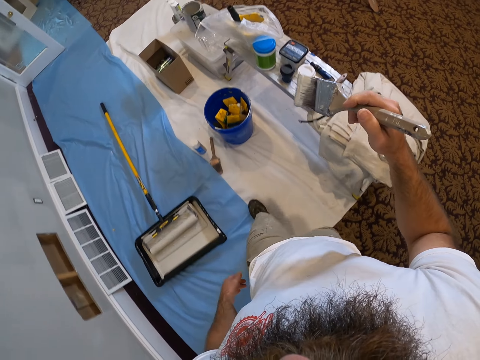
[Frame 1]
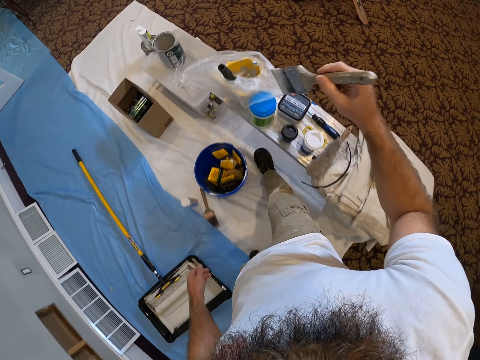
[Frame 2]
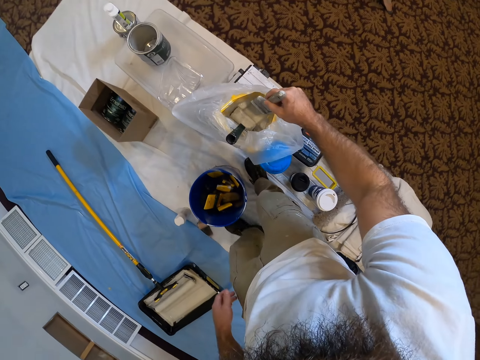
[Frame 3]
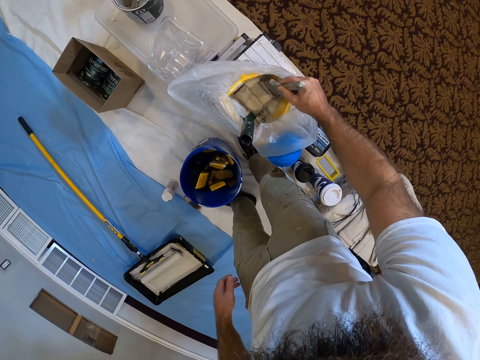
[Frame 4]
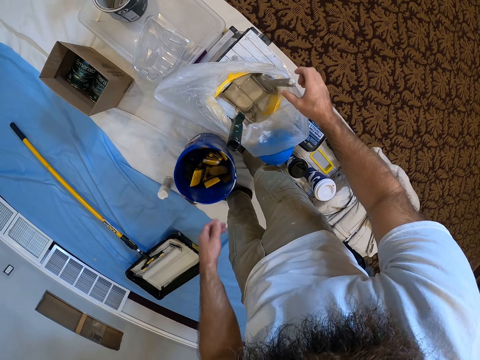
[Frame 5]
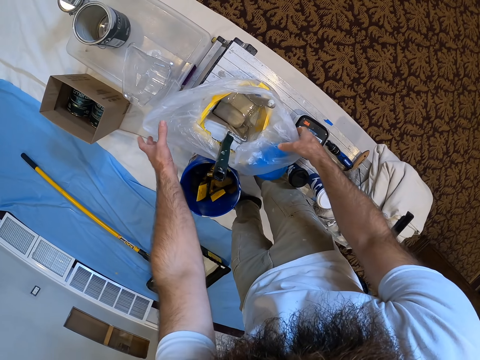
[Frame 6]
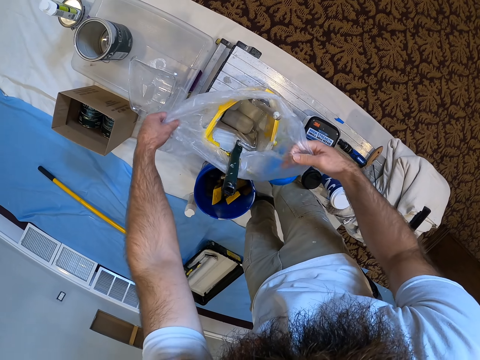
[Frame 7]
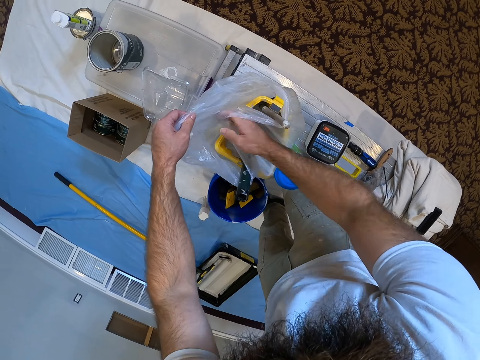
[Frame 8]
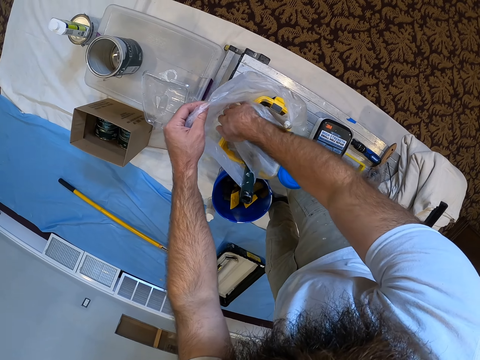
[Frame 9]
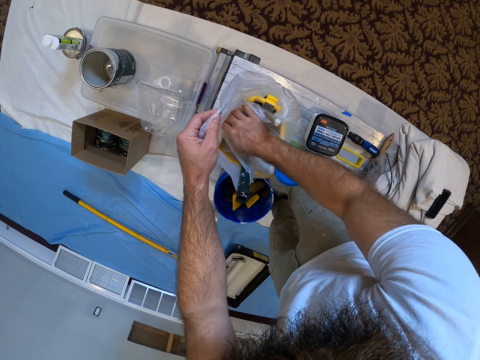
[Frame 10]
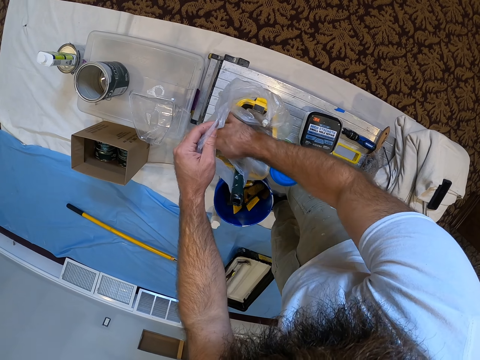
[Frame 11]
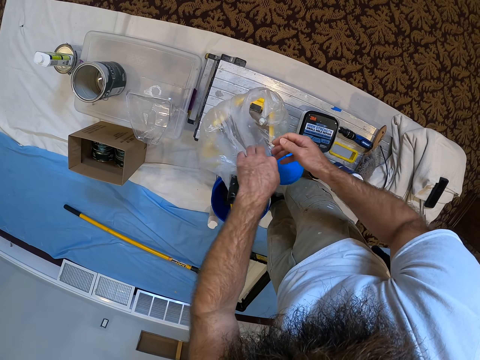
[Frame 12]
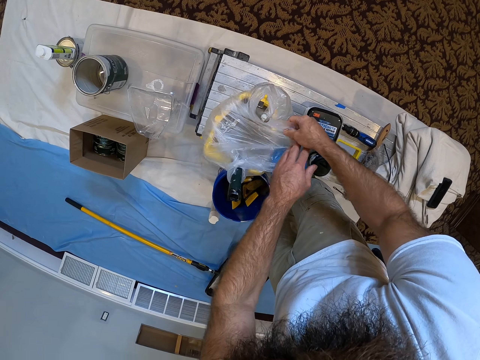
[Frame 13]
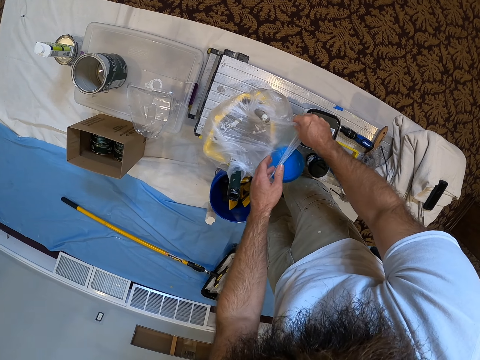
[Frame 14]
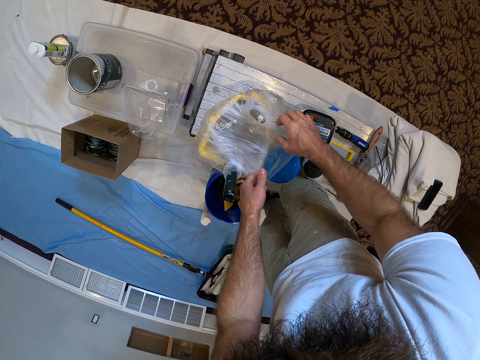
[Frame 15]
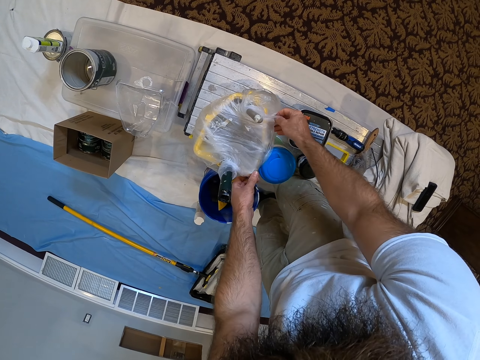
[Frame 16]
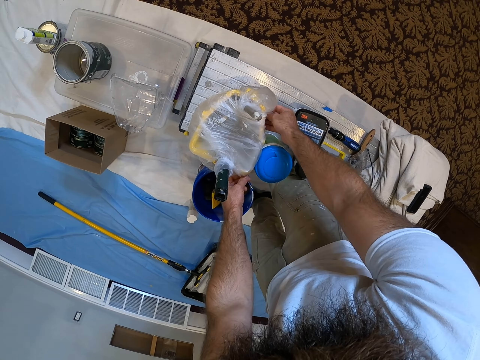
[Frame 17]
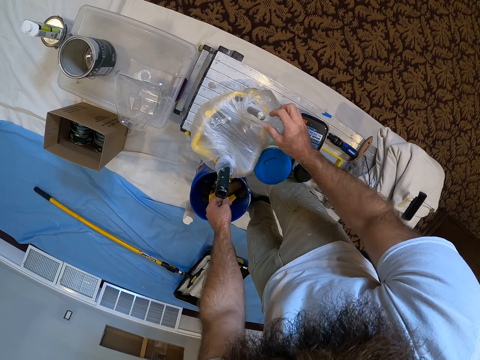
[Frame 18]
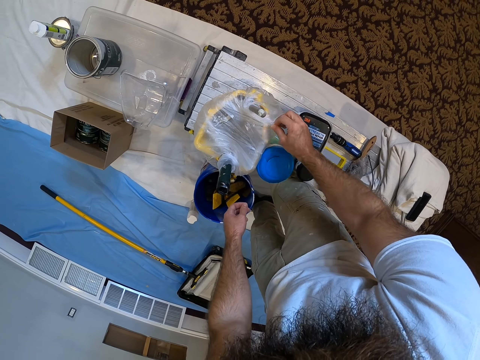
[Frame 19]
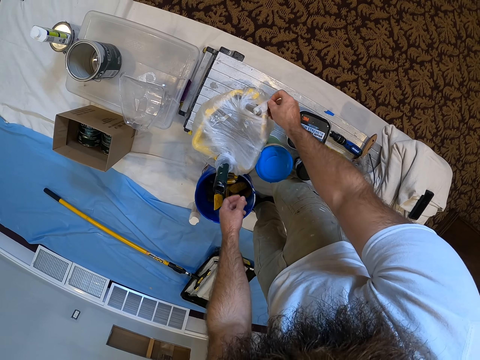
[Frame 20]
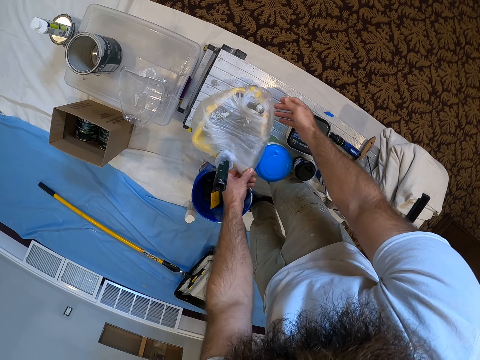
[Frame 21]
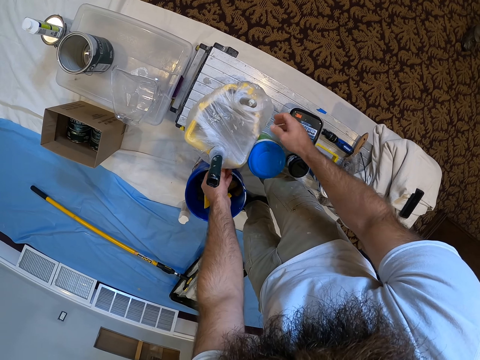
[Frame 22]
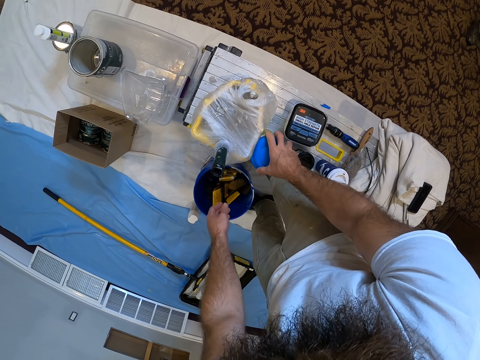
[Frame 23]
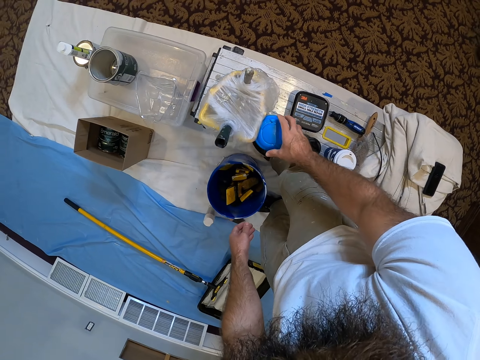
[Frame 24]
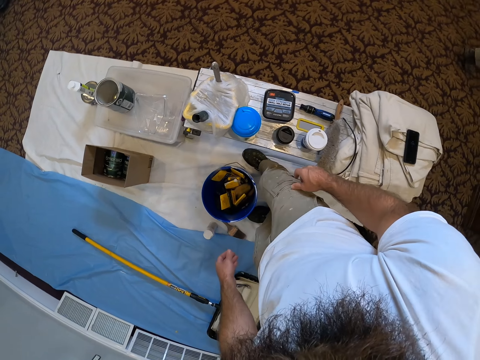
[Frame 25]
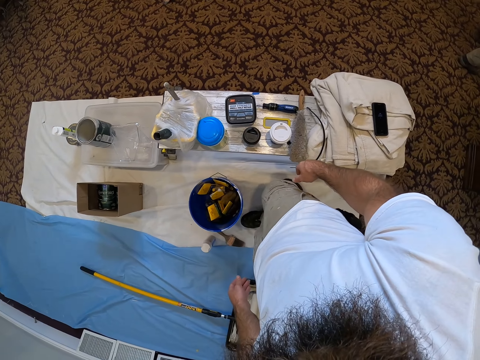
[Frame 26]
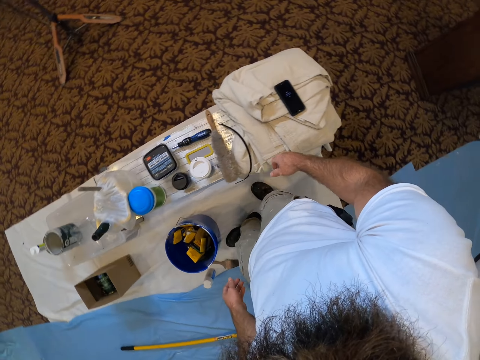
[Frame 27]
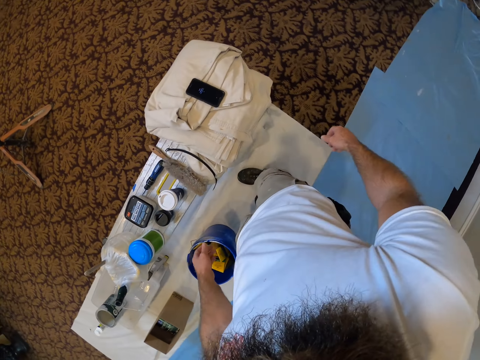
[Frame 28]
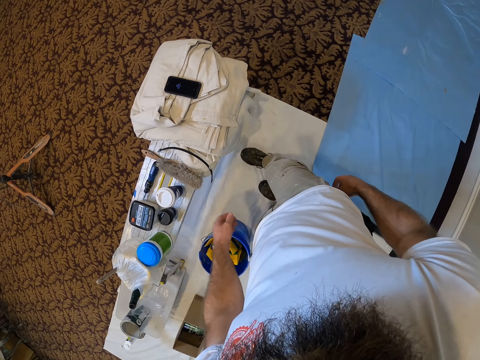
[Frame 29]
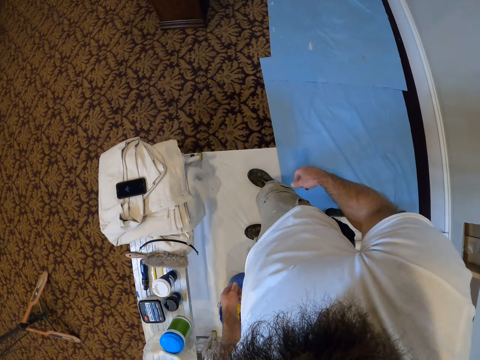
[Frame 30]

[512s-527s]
The camera wearer drops the brush in the container with his right hand. He dips the paint brush in the tin. He closes the plastic bag around the container with both hands. He touches a blue container with his right hand. He steps backward.

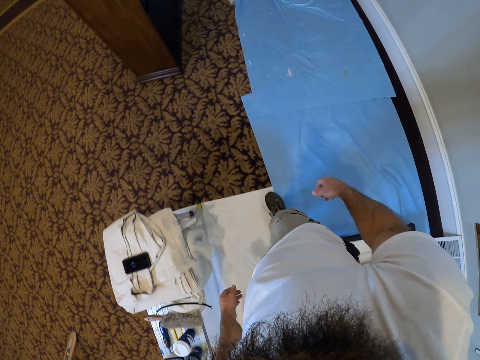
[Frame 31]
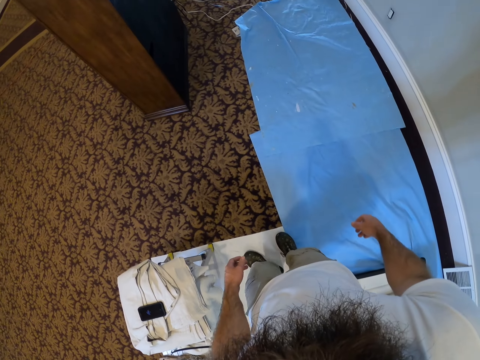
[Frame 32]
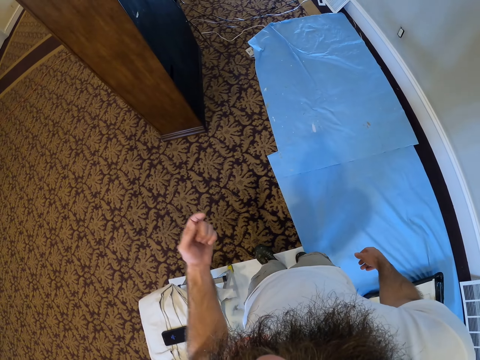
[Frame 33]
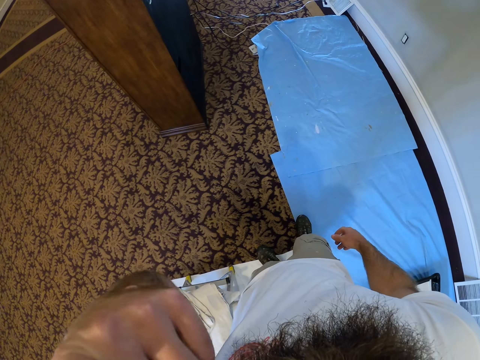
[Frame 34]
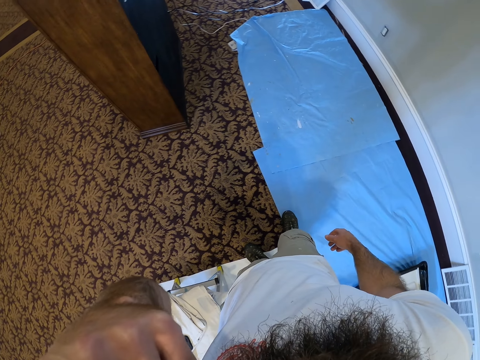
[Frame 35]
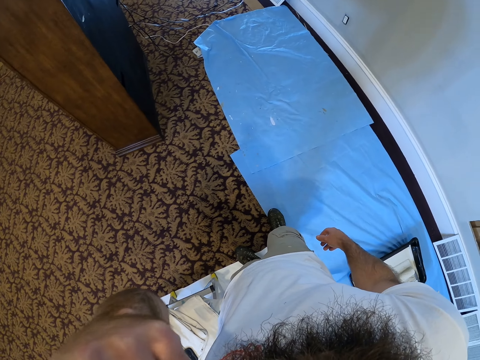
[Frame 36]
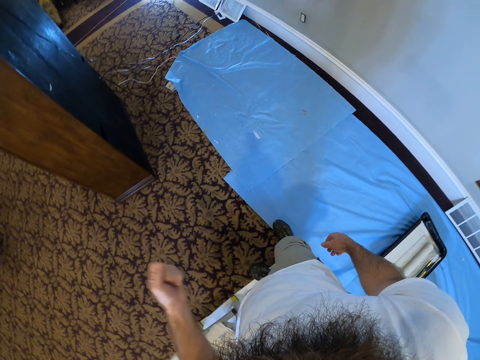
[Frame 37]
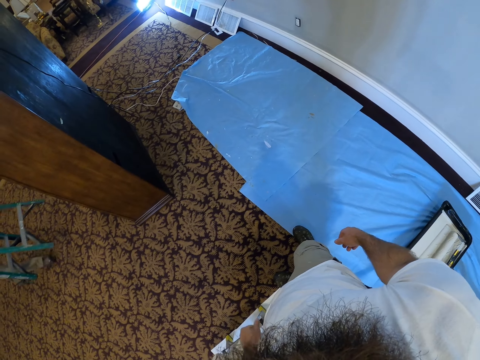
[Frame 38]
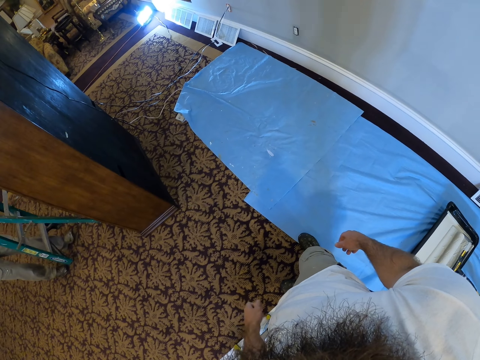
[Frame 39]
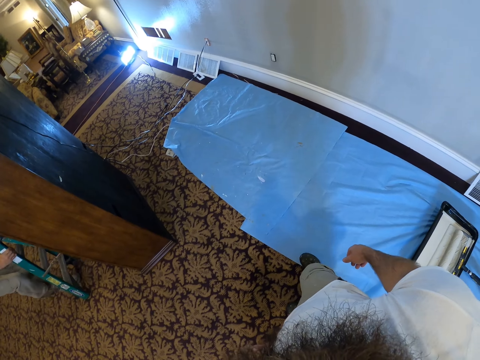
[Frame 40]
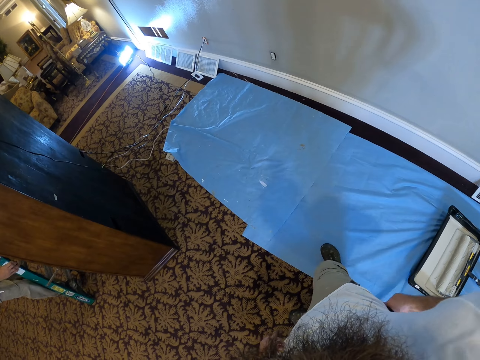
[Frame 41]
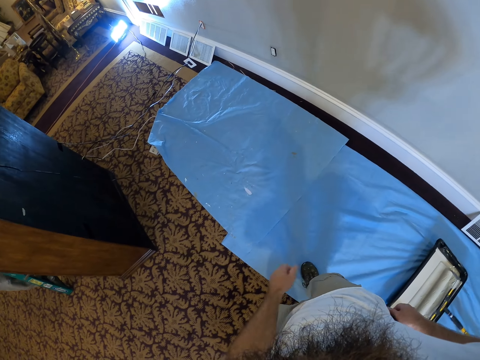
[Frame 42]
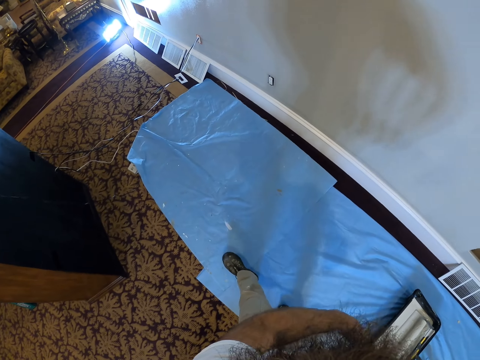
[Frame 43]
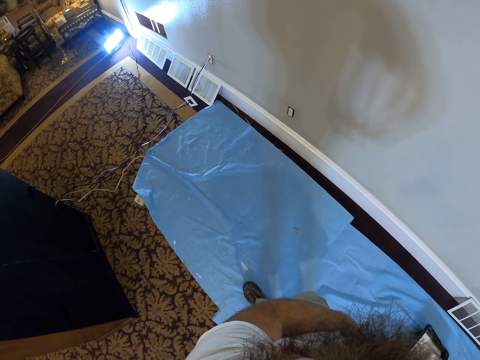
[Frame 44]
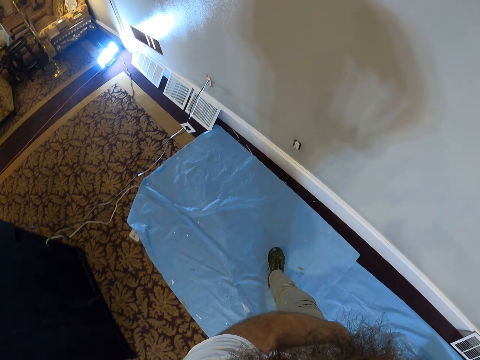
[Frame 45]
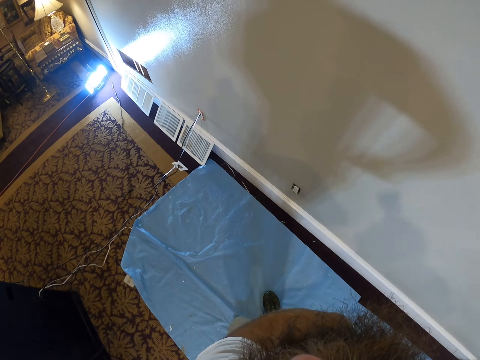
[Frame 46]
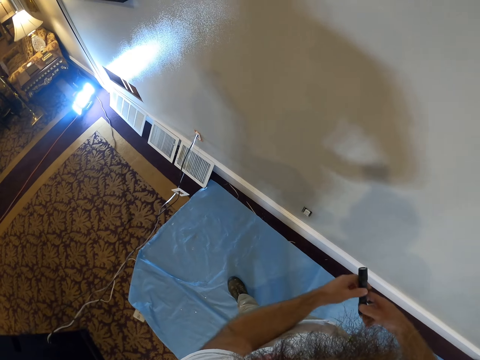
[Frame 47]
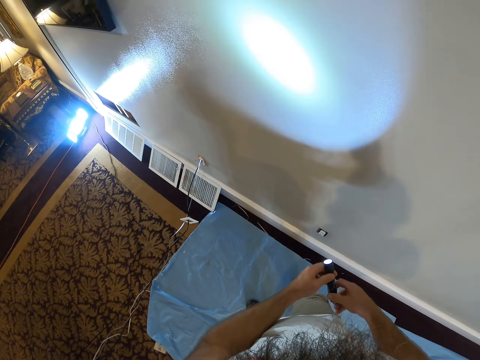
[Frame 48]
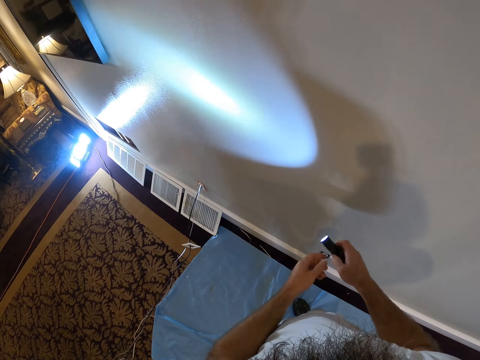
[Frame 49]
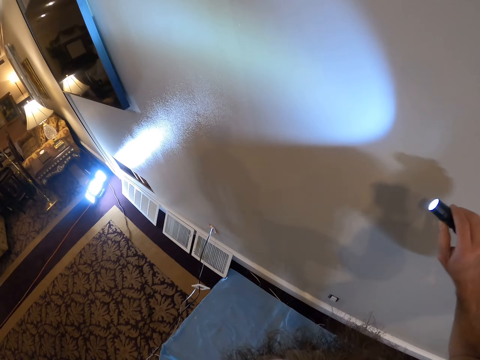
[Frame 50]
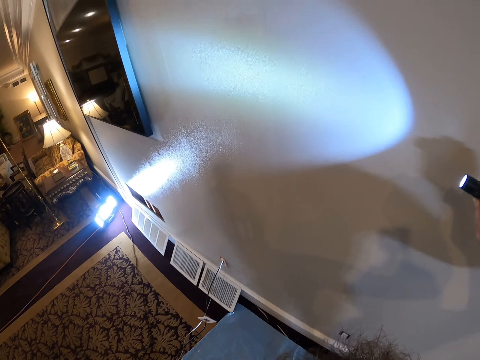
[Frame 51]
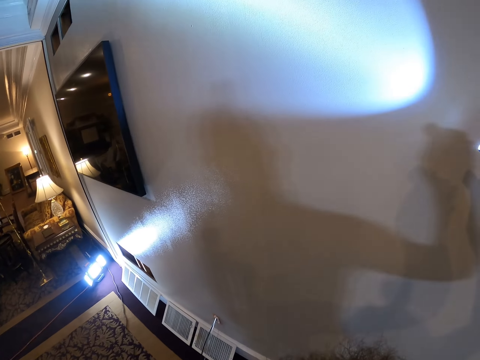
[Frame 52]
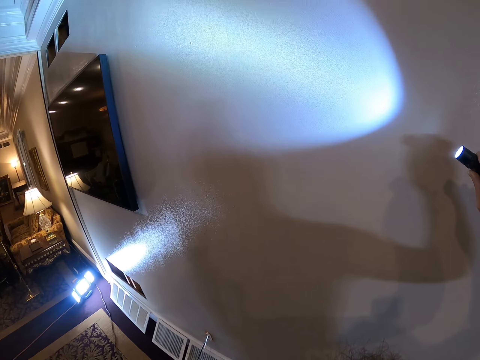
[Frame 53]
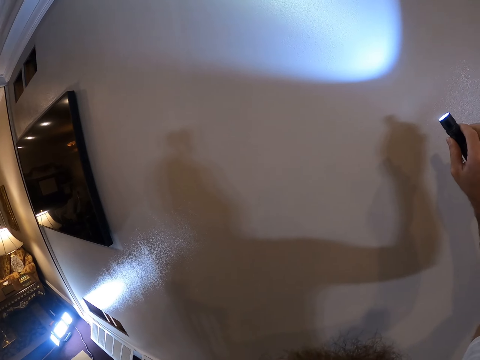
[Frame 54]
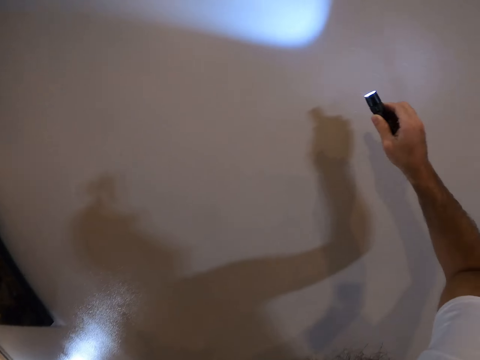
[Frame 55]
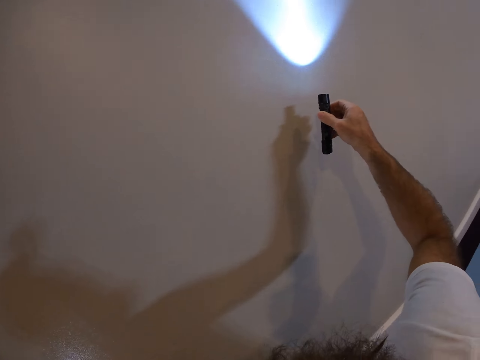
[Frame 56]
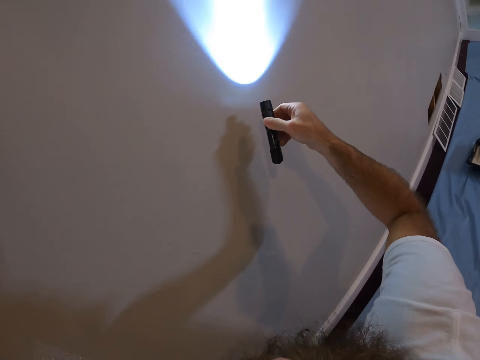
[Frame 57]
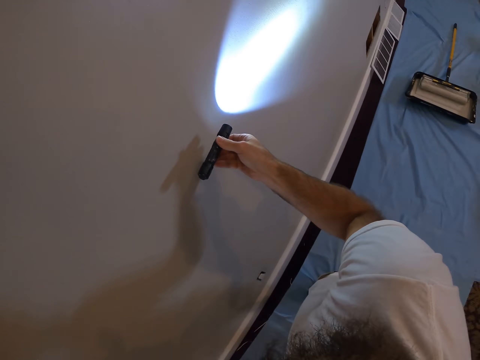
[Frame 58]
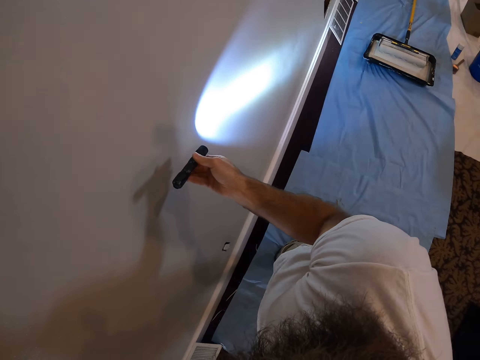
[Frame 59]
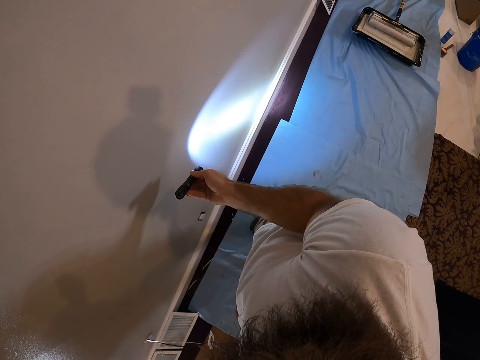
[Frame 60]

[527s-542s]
The camera wearer walks. He stops. He touches his beard with his left hand. He interacts with a man. The man leans a ladder on a wooden wardrobe. The camera wearer walks. He removes a flash light from his right pocket with his right hand. He turns on the flash light with his left hand. He flashes the flash light on the wall with his right hand.
